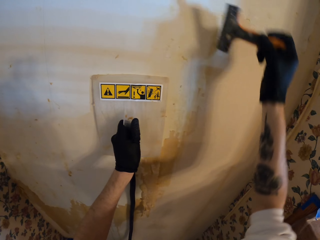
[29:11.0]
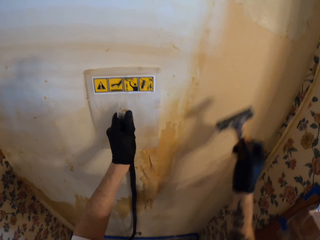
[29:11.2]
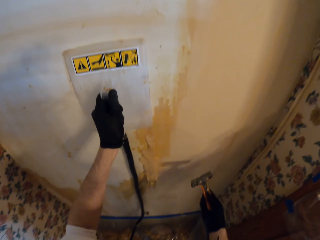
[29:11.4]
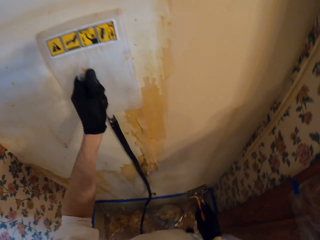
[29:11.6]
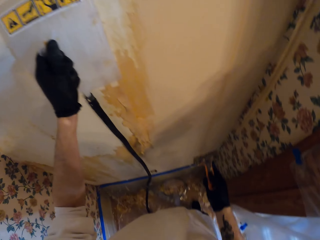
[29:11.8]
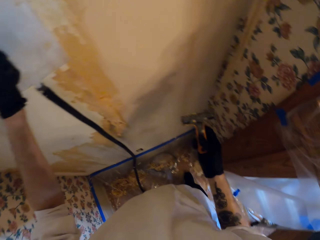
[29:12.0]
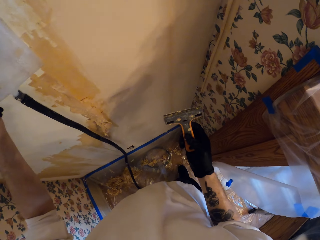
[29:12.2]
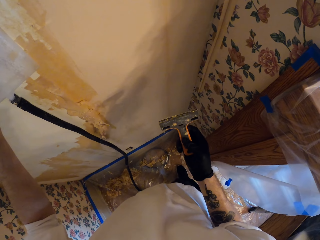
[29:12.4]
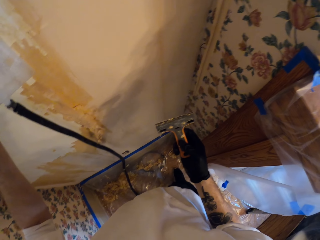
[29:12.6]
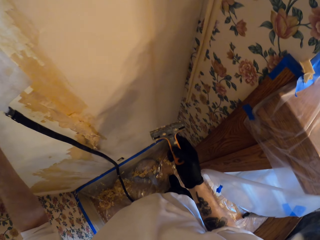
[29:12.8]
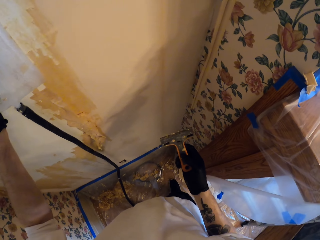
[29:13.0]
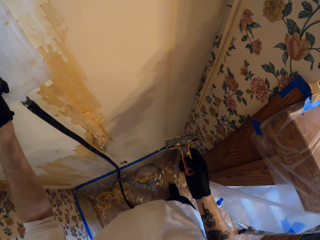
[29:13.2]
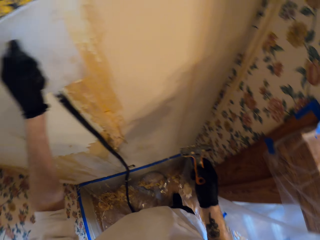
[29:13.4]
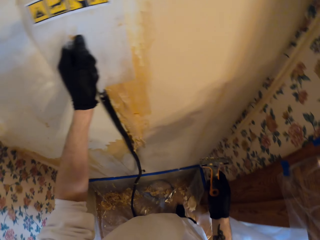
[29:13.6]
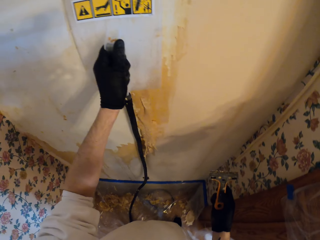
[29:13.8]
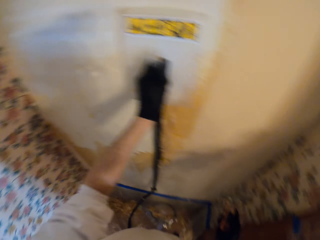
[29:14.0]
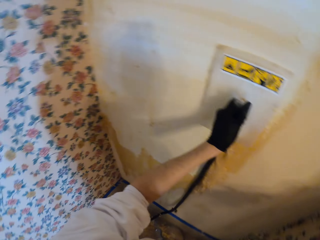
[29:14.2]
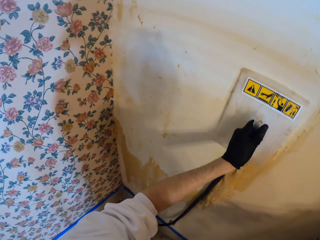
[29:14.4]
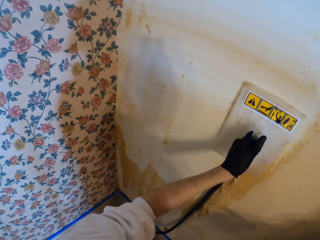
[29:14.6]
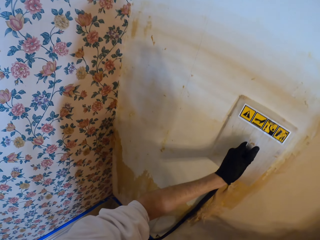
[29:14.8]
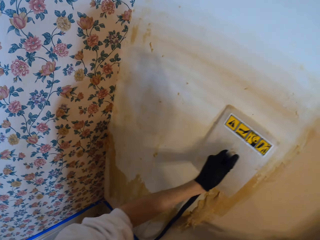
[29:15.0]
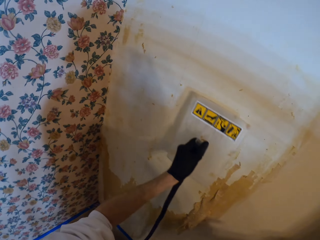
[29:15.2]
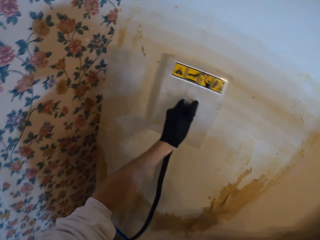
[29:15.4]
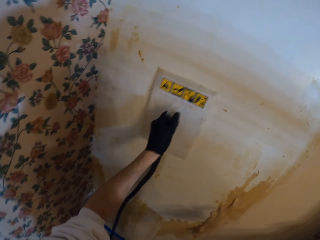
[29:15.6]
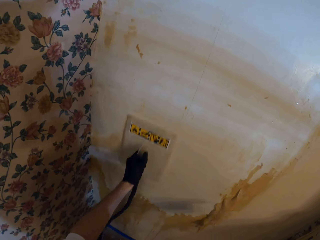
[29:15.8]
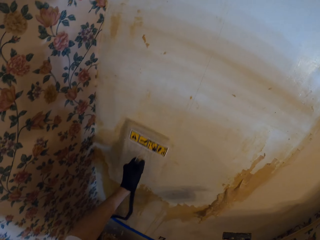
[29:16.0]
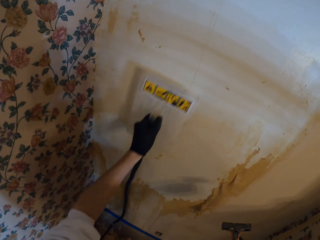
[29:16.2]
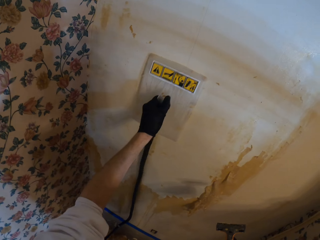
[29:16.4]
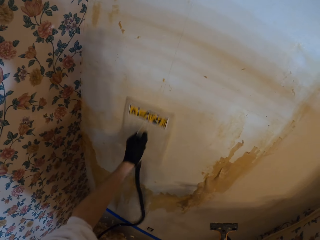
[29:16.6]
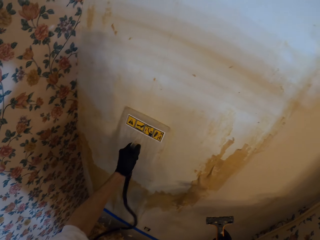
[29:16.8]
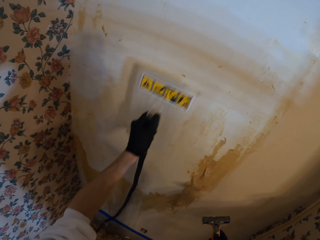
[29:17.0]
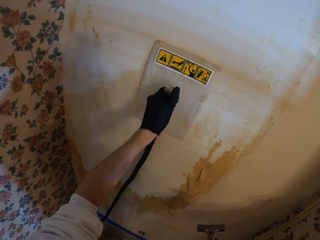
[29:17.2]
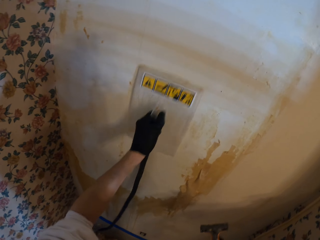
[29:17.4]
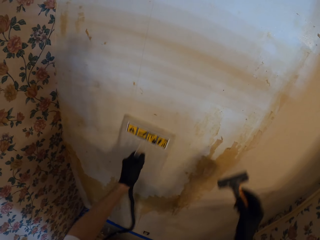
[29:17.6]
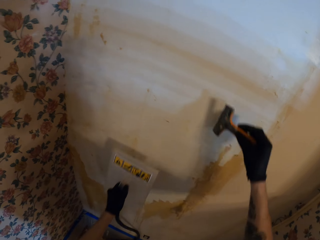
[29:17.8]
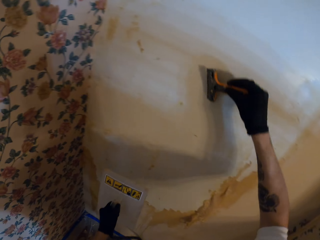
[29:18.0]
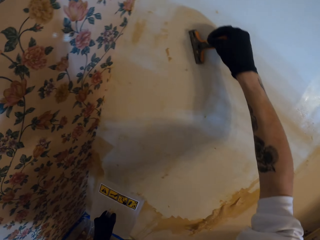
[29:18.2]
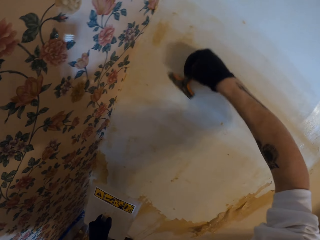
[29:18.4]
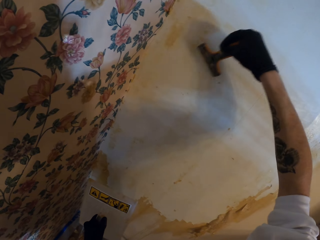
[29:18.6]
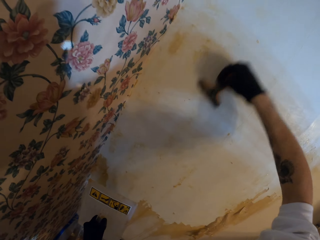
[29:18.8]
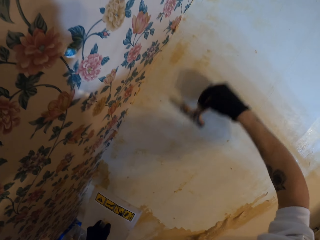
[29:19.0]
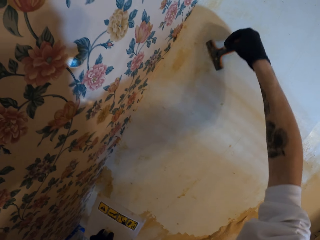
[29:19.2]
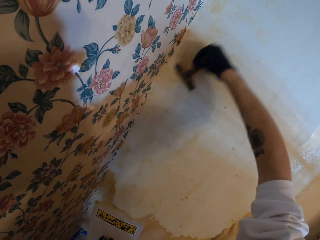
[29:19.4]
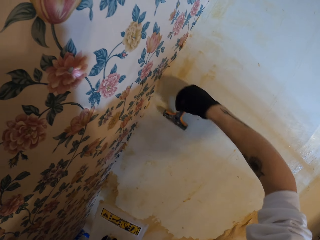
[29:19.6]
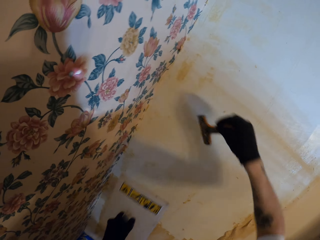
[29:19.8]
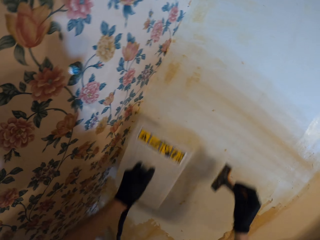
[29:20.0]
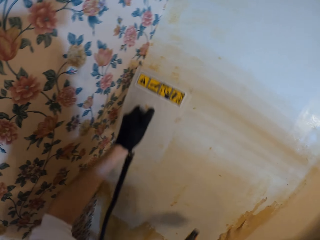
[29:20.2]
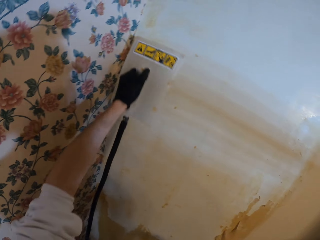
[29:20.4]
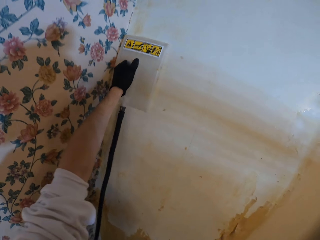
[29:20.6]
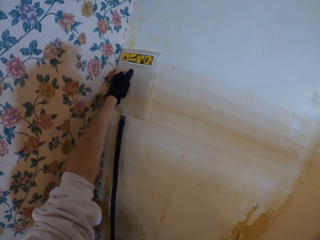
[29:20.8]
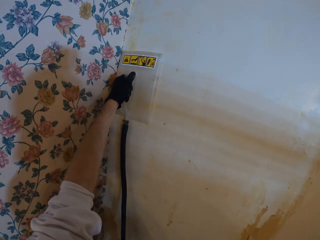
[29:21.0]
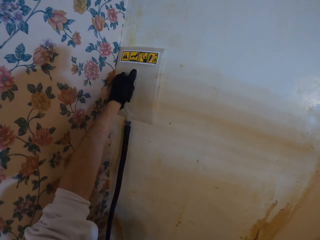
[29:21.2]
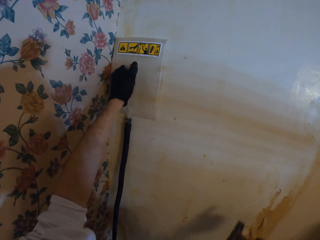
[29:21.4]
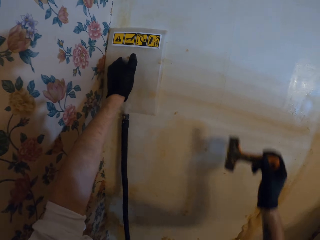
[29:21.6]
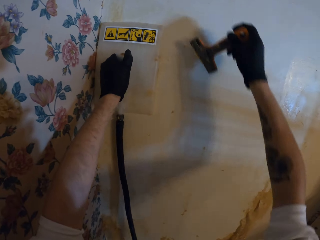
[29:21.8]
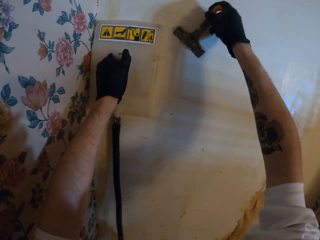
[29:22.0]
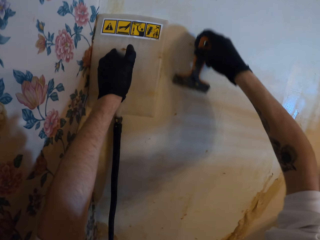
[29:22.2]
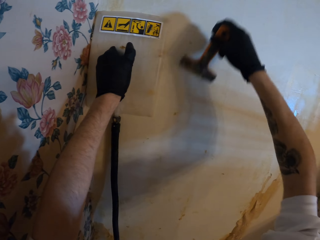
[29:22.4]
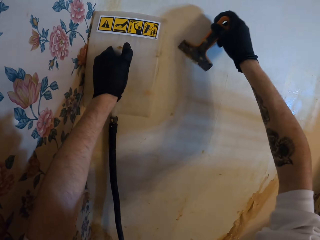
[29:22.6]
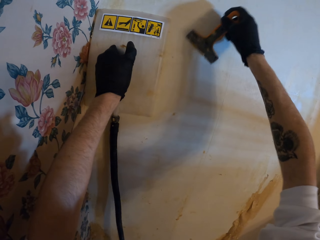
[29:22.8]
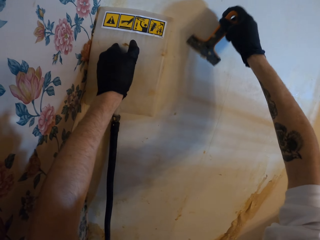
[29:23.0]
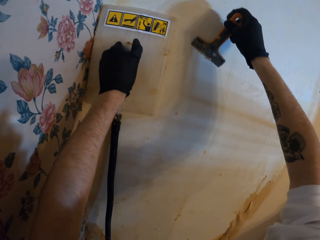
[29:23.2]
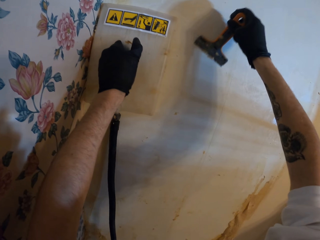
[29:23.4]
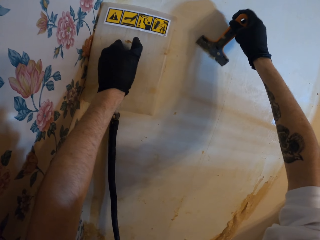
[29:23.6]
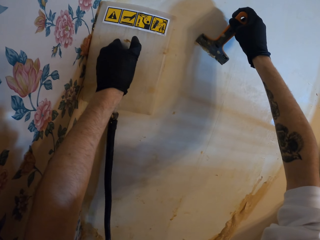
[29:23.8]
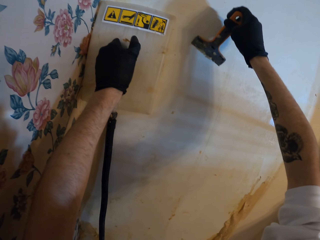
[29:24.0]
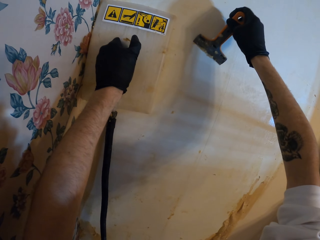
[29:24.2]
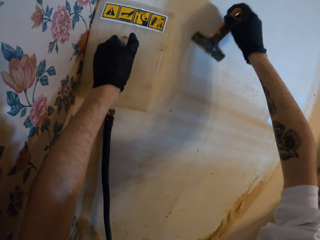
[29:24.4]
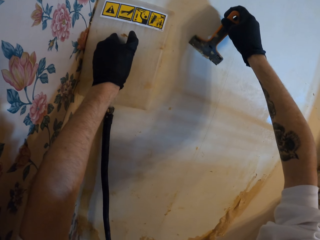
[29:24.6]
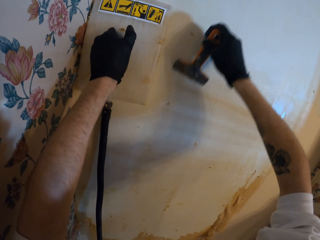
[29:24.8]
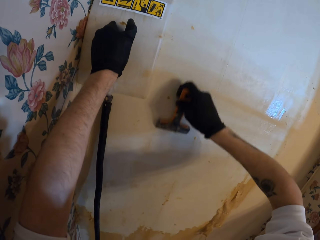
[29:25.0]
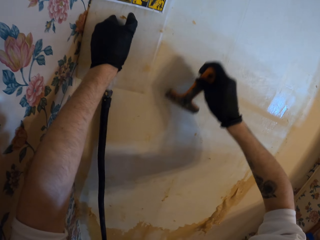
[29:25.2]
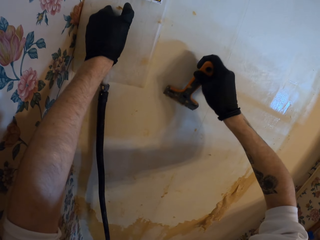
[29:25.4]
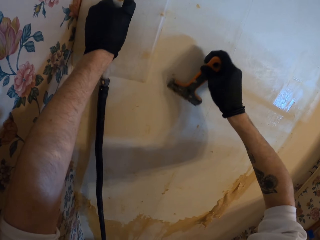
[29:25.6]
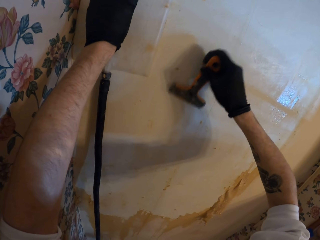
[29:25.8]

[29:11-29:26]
The camera wearer scrapes the wall in the room with a scraper. They press a wallpaper steamer on the room wall. They drag the wallpaper steamer up and down the room wall. They scrape the wall in the room with the scraper. They press the wallpaper steamer on the room wall. They scrape the wall in the room with the scraper. They scrub paint from the wall.

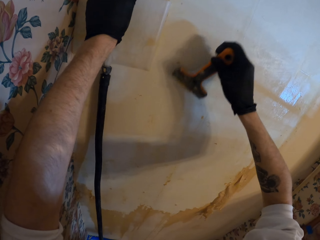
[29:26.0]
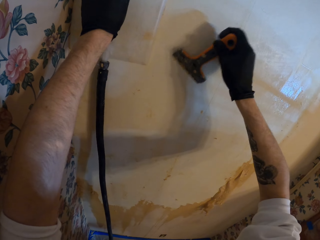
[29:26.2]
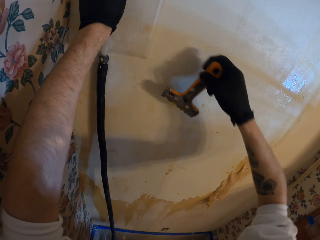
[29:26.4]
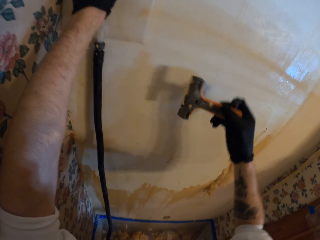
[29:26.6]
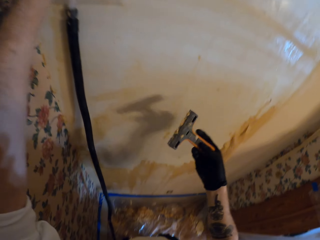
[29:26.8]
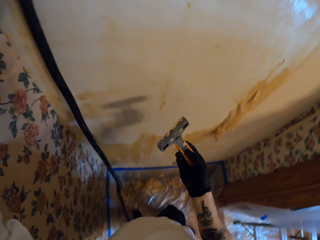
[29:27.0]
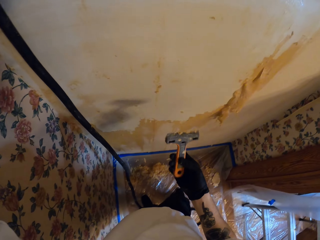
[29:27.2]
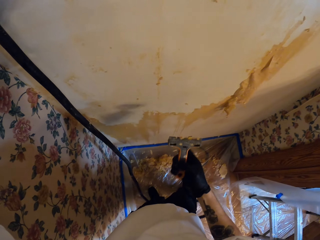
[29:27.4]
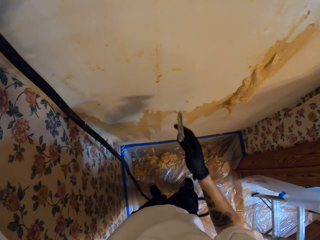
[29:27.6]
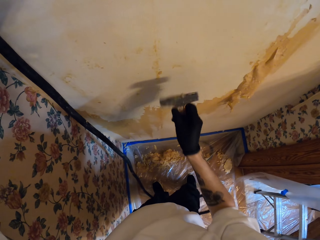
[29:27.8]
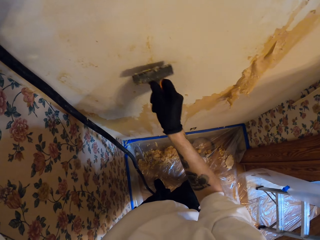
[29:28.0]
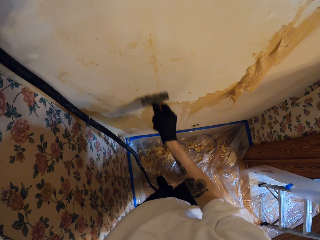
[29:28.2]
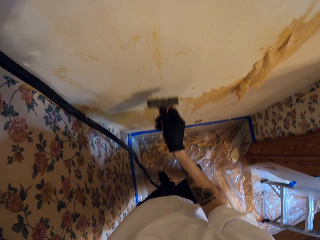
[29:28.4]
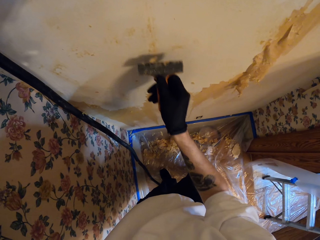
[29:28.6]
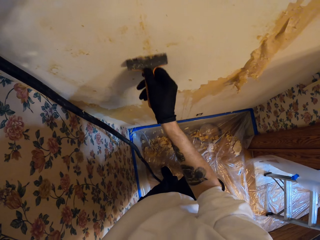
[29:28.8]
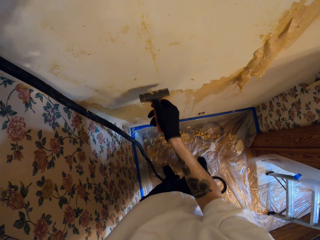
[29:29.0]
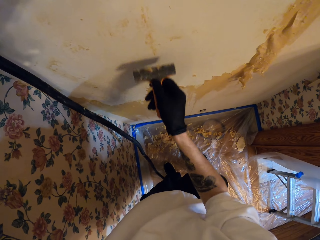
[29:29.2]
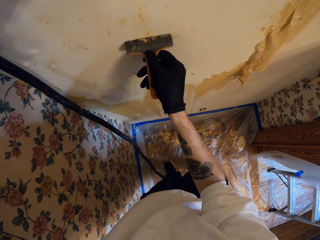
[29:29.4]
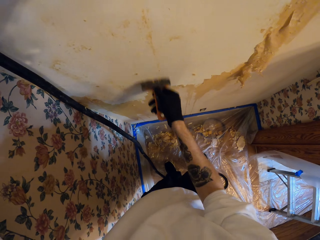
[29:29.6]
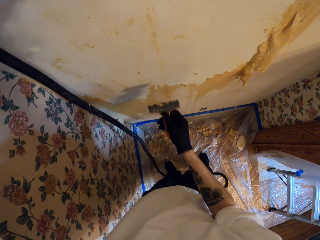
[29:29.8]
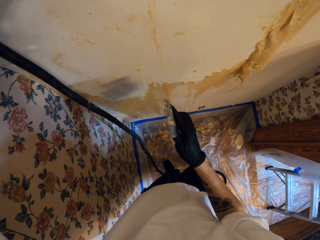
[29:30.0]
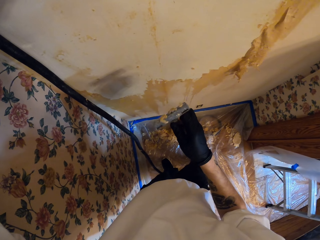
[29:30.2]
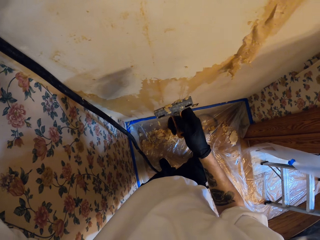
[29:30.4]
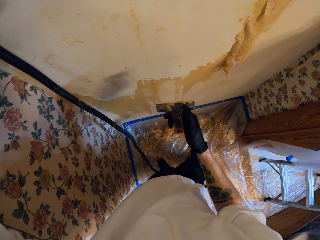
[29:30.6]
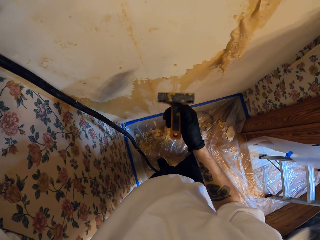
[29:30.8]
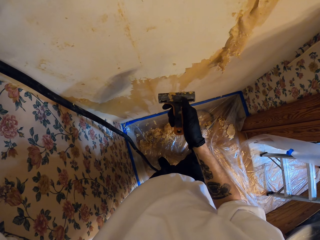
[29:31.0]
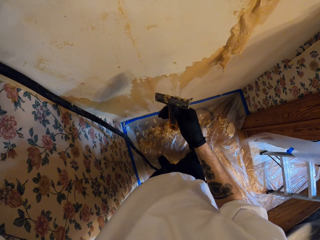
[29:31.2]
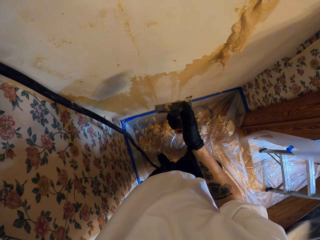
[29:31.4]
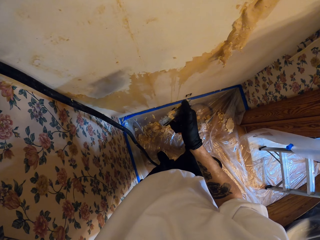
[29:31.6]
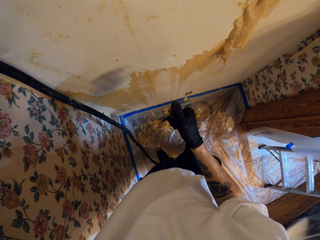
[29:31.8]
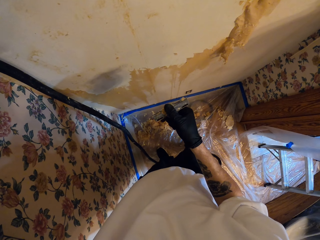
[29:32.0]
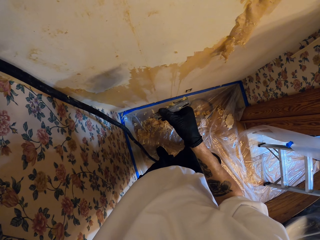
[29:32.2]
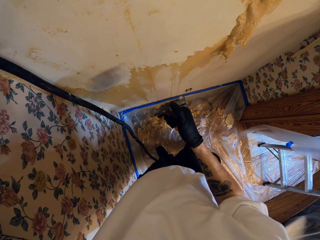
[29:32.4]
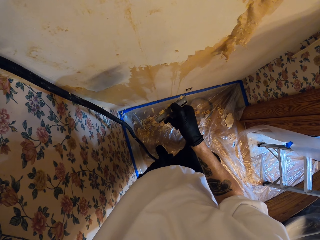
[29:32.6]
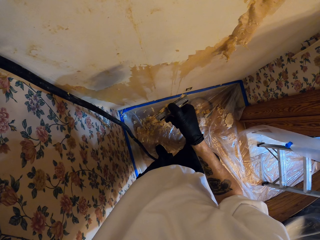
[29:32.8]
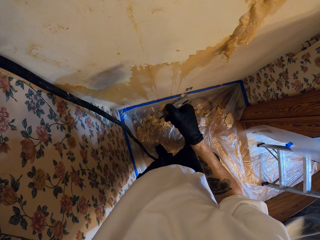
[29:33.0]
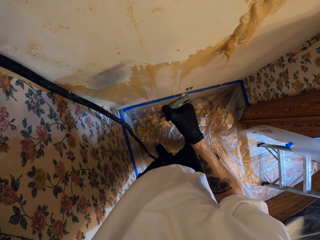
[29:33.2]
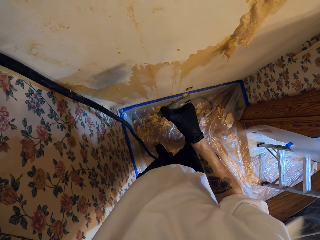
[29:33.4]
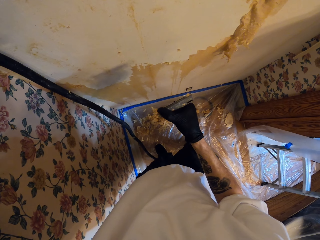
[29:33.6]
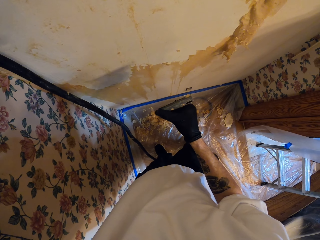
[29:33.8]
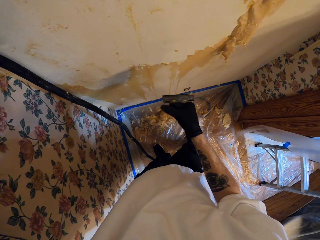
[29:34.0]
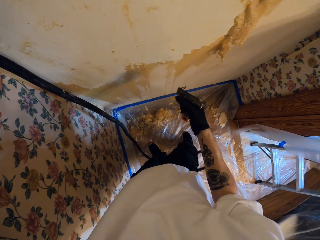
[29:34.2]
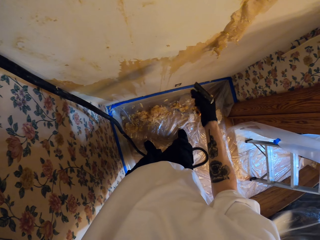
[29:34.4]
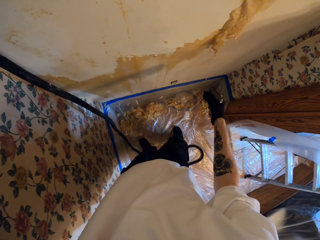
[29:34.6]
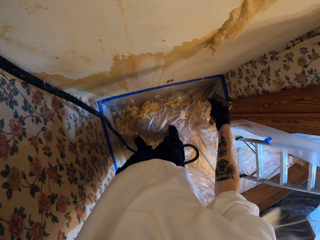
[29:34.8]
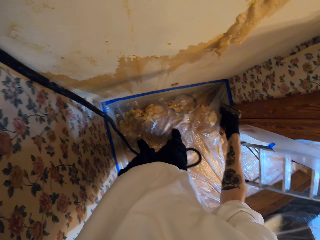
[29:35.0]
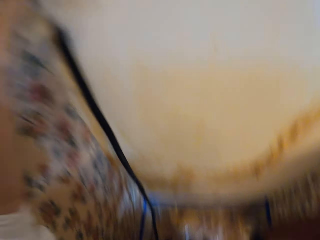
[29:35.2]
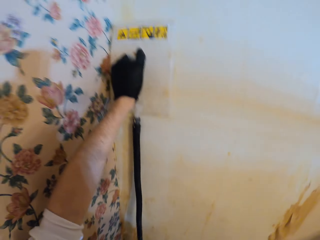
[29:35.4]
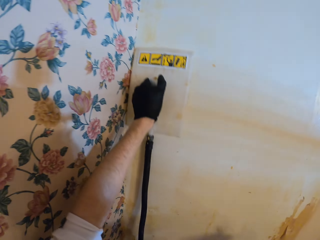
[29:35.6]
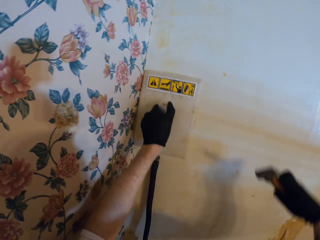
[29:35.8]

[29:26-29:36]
The camera wearer removes waste paper out of the scraper with his thumb. He wipes the paint scraper. He drops the waste paper on the floor of the room.
